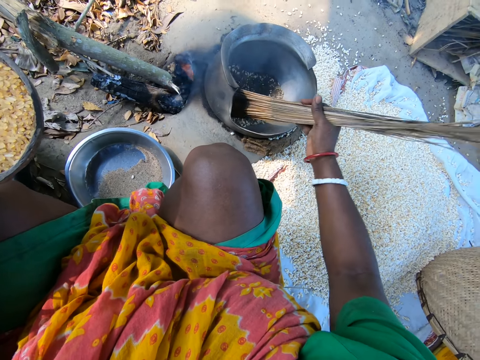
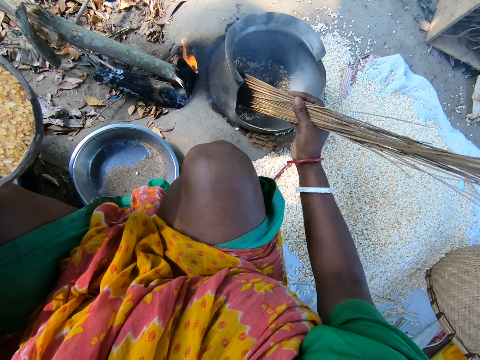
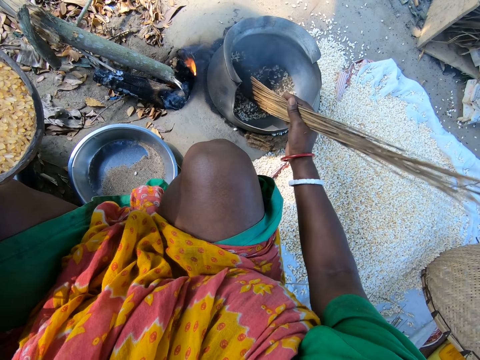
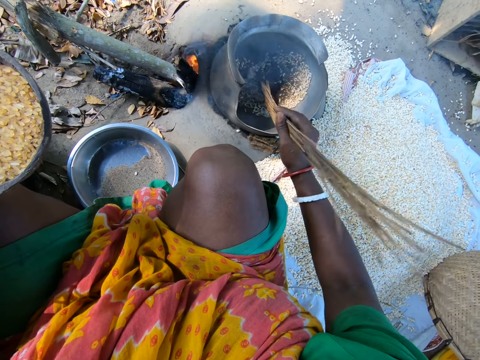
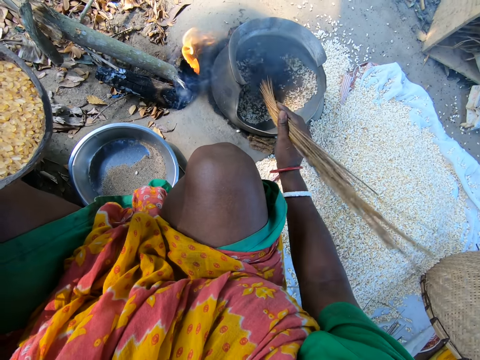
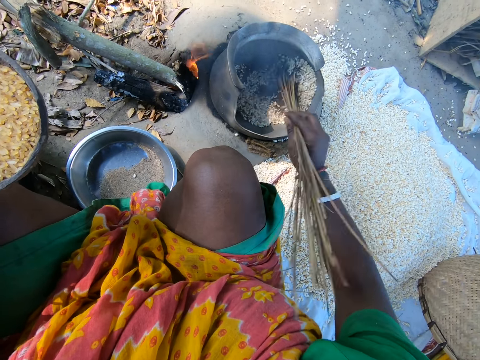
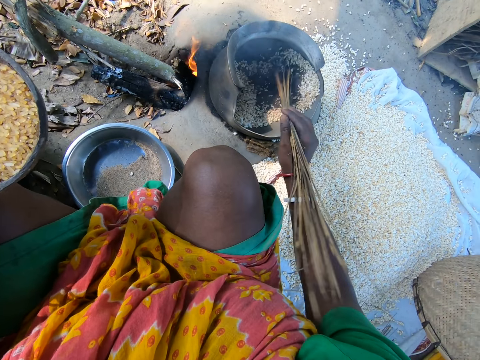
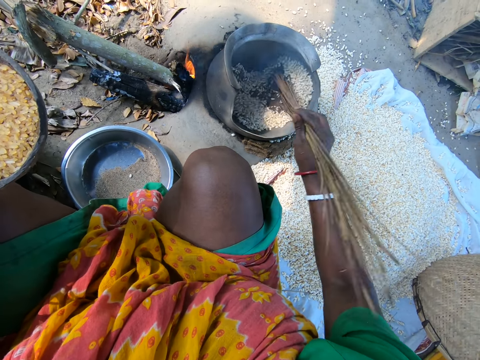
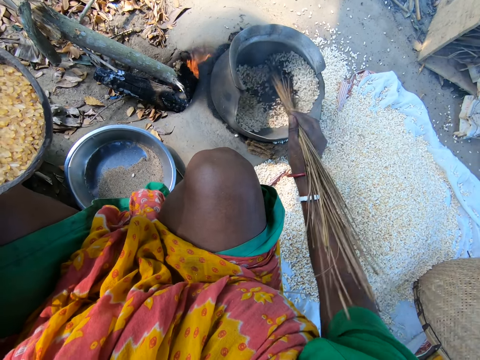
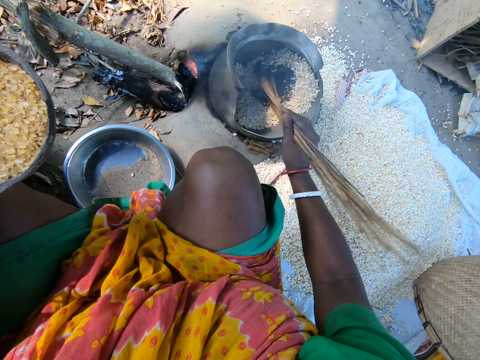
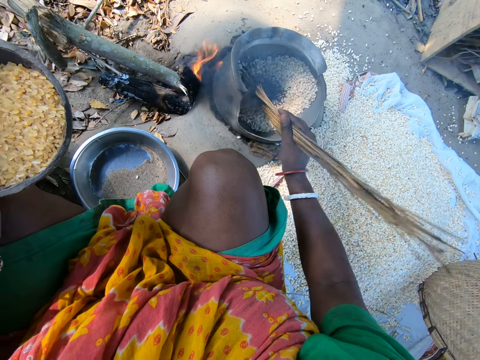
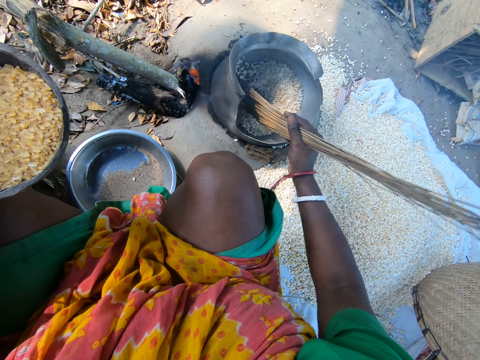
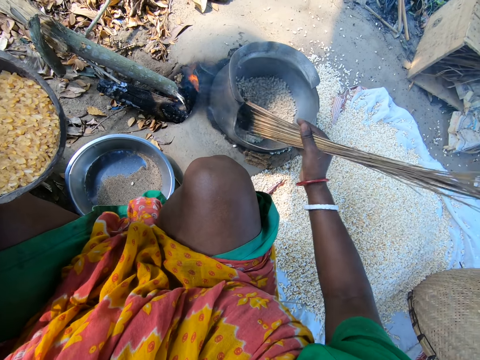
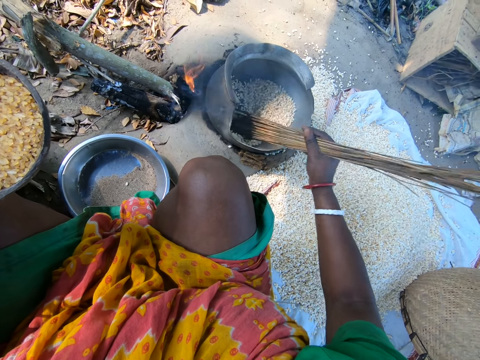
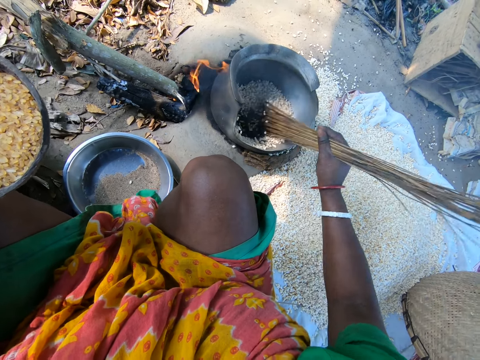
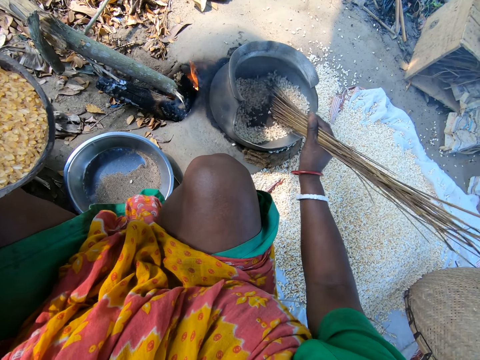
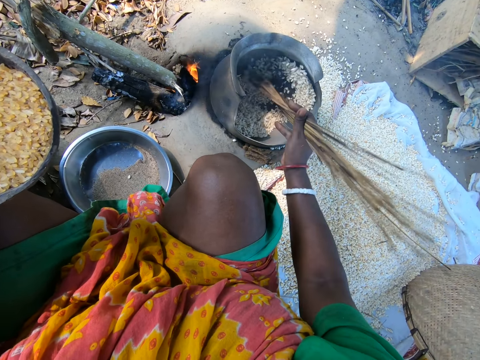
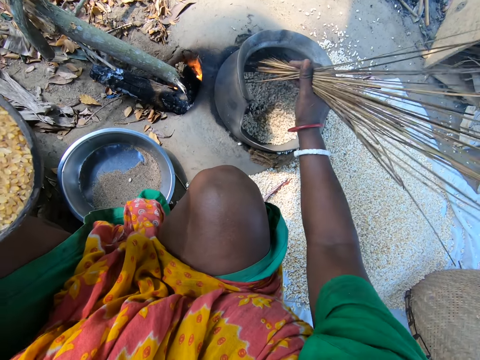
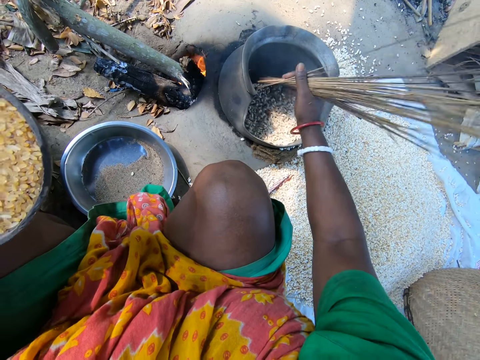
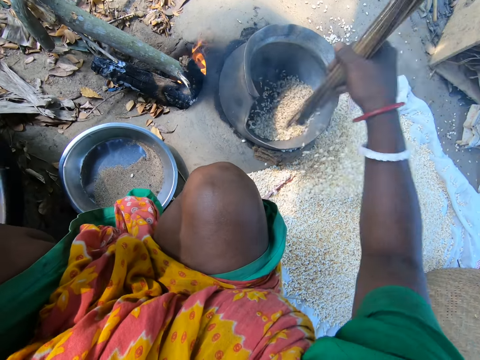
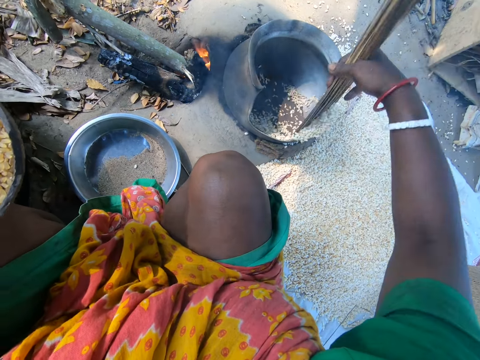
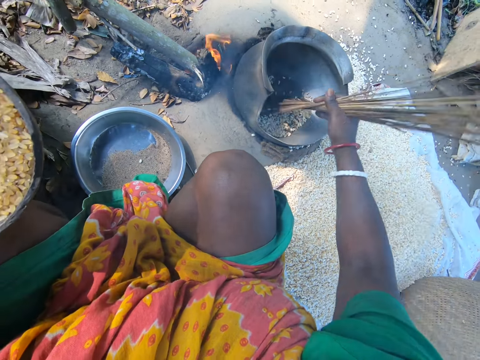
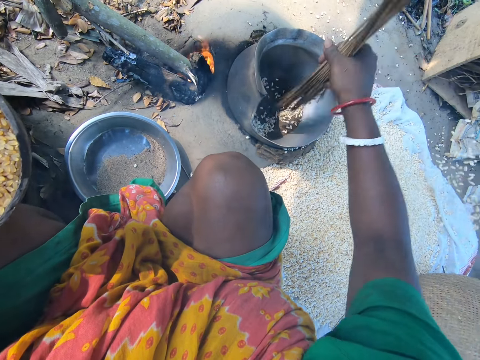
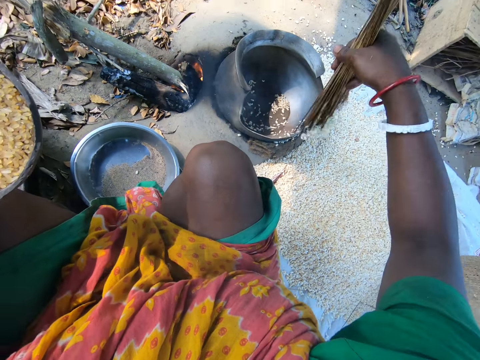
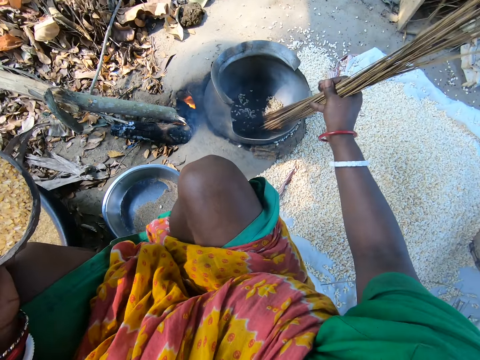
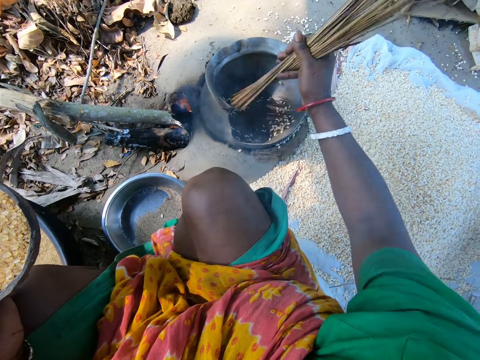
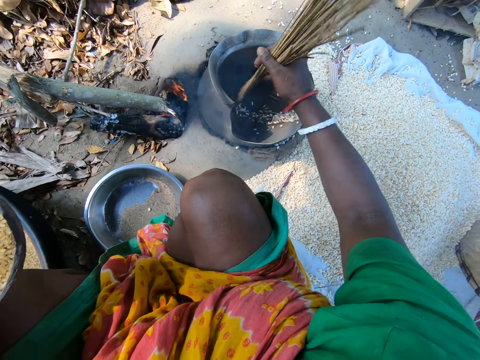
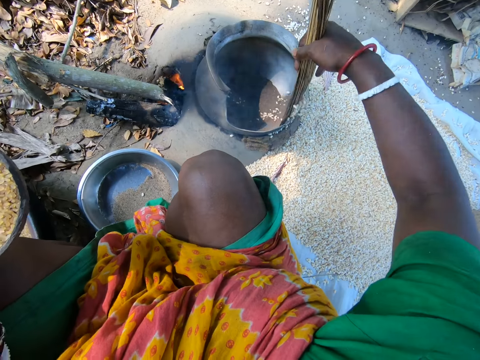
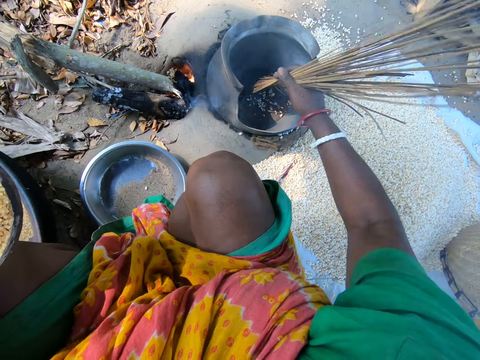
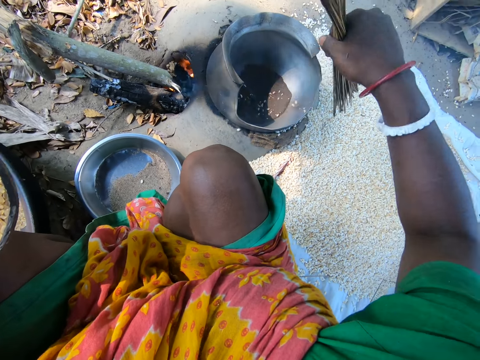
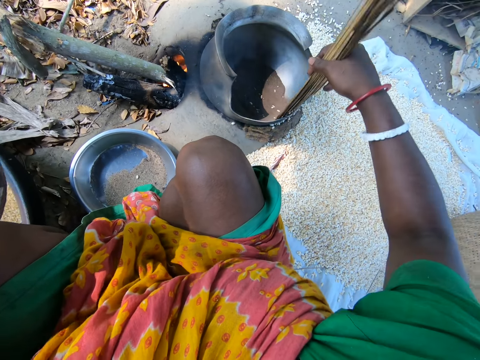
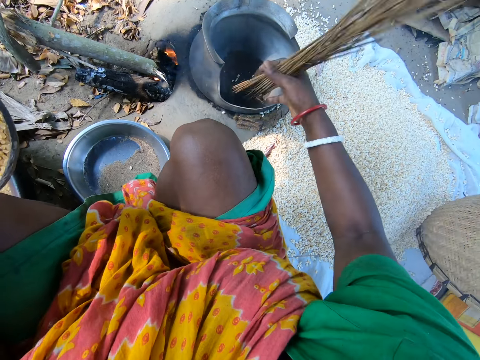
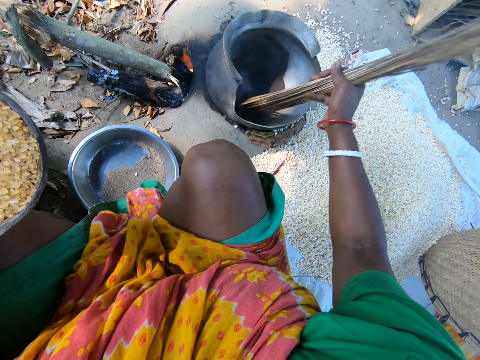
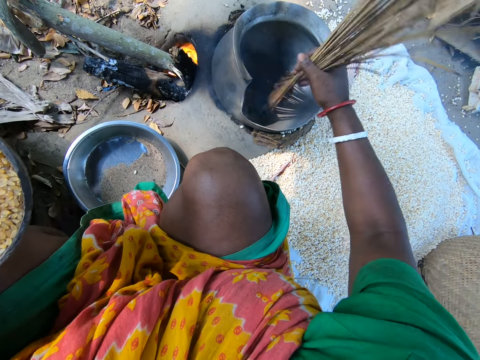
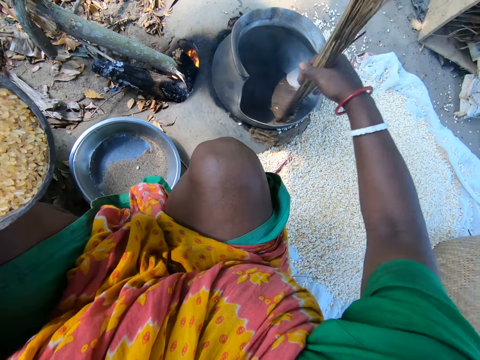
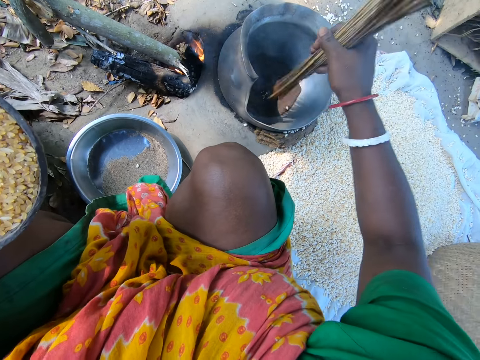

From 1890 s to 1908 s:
The camera wearer removes the rice from the cooking pot with the broom sticks. They stir the grains. They remove the grains from the pot.

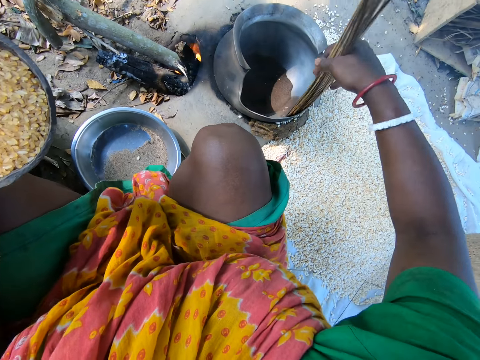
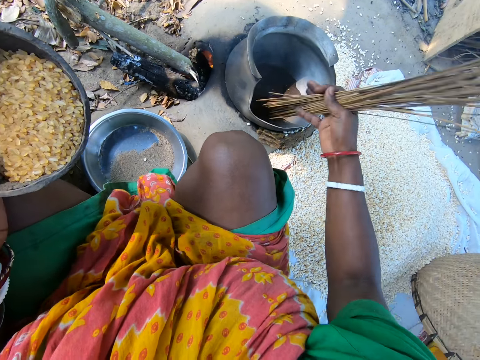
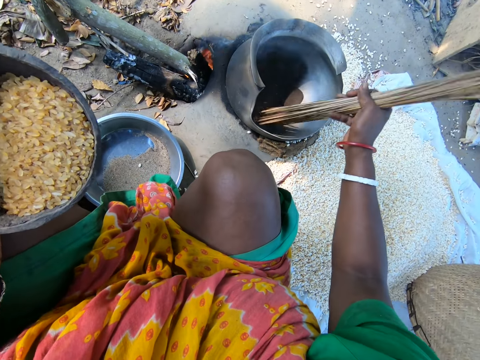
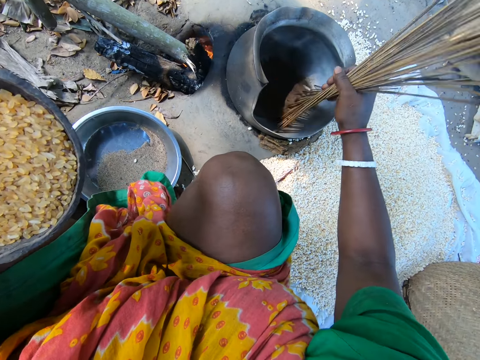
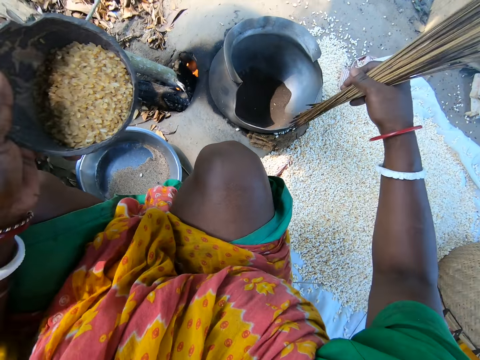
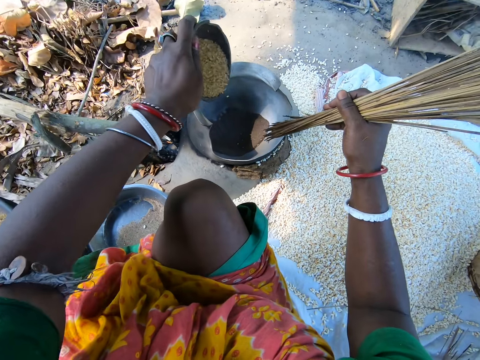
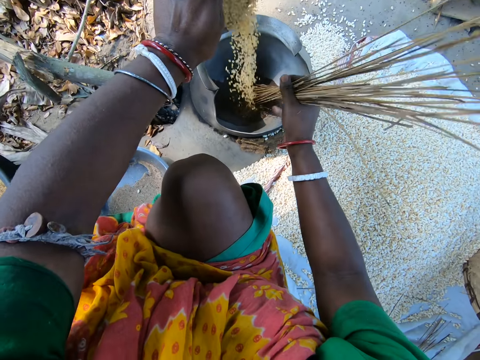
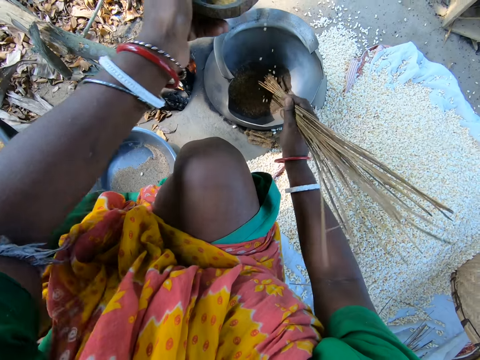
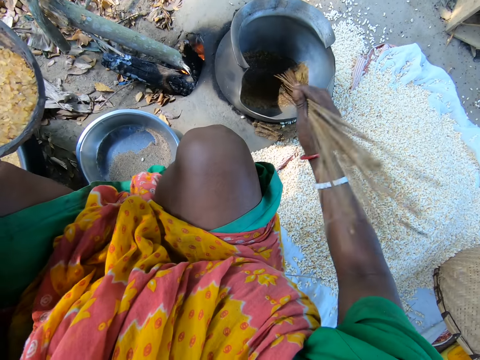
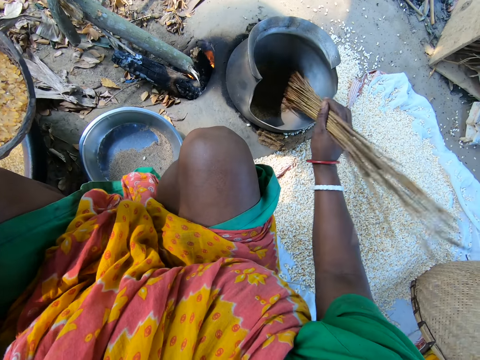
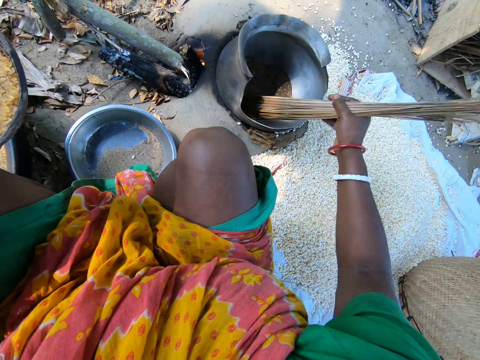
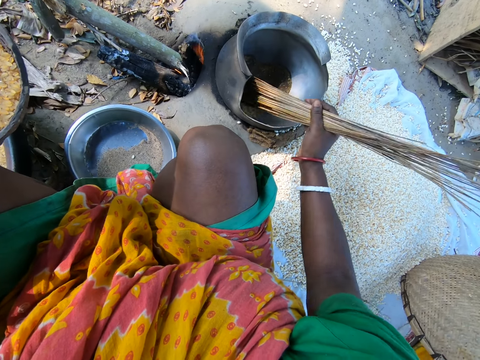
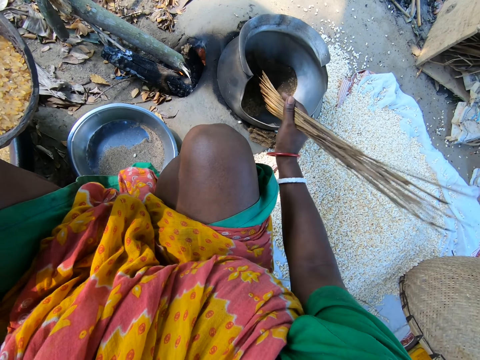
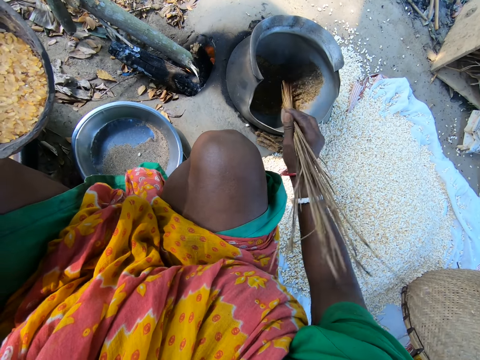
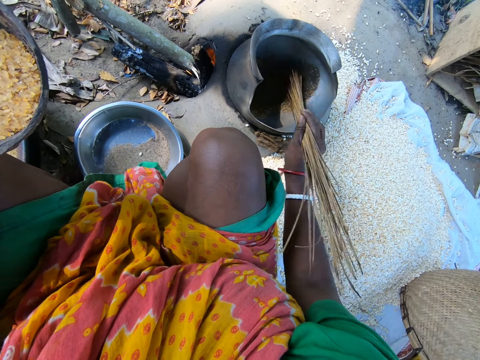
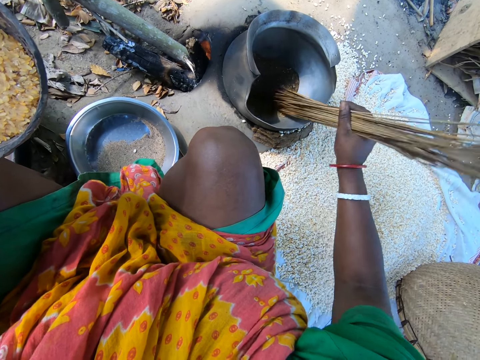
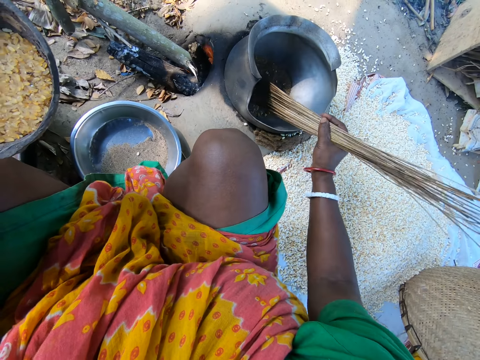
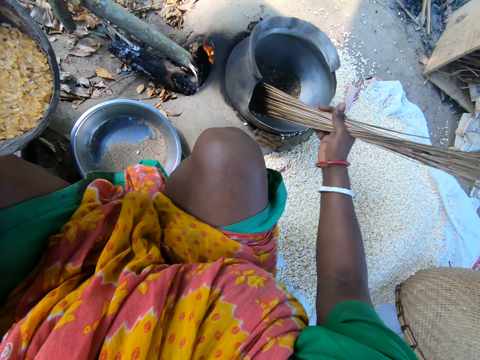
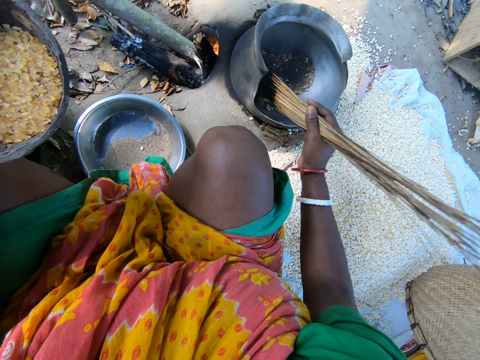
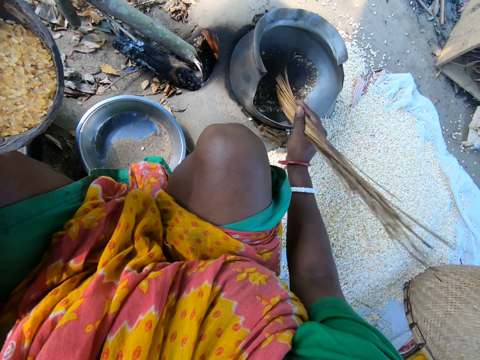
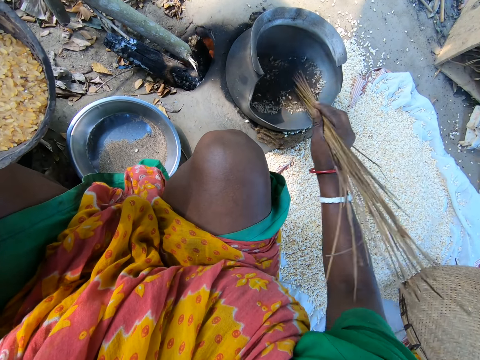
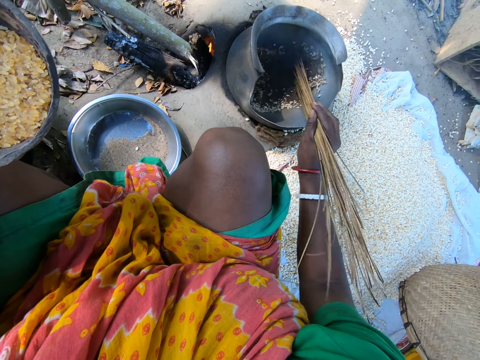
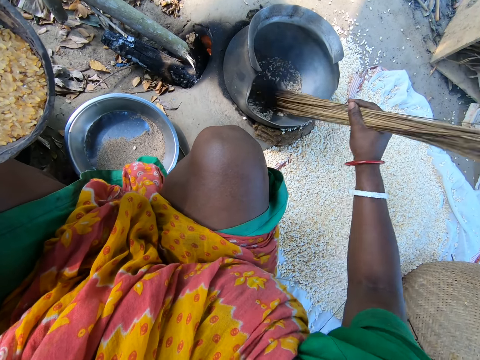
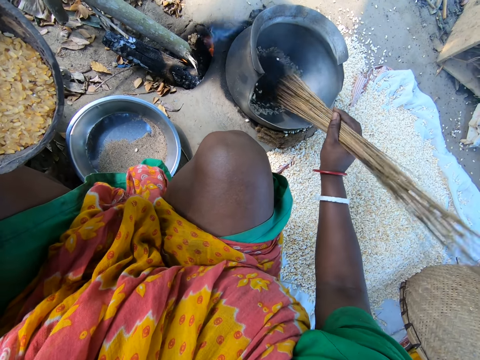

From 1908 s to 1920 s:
The camera wearer puts quinoa grains in a cooking pot. They stir the grains with a broom stick.
